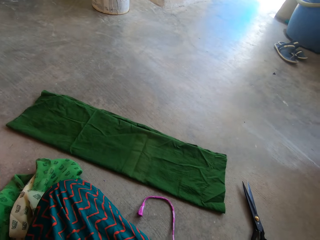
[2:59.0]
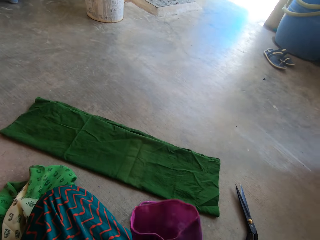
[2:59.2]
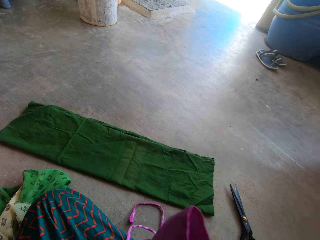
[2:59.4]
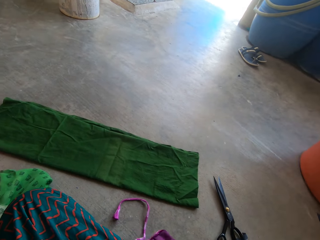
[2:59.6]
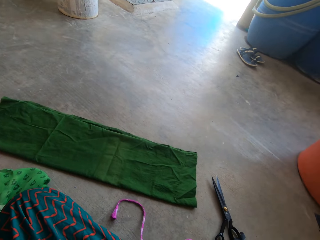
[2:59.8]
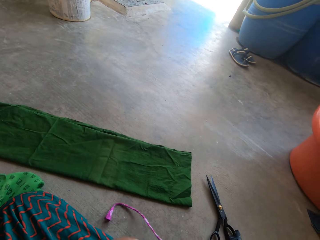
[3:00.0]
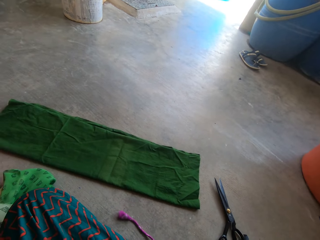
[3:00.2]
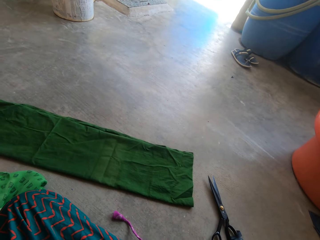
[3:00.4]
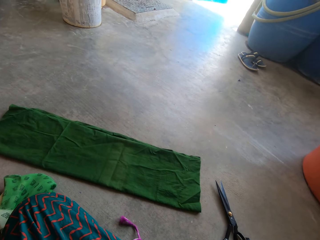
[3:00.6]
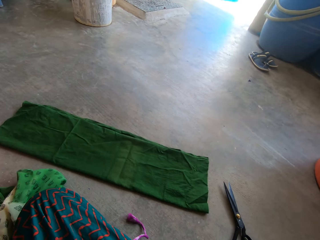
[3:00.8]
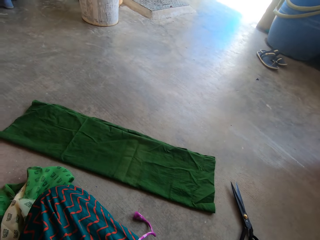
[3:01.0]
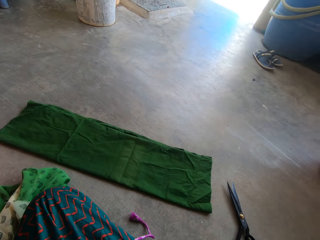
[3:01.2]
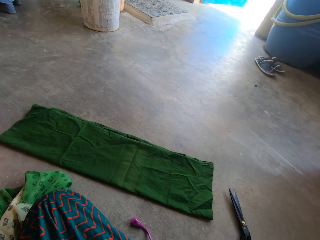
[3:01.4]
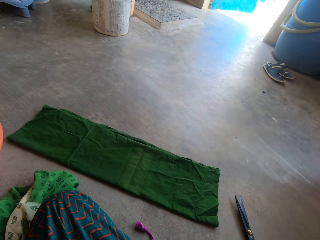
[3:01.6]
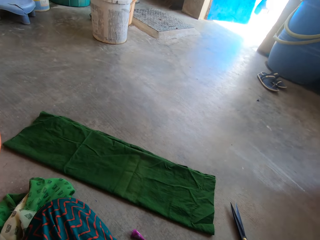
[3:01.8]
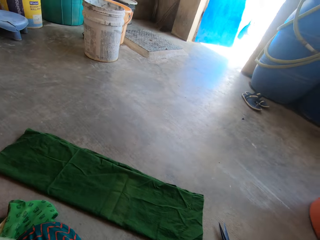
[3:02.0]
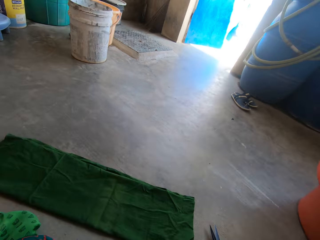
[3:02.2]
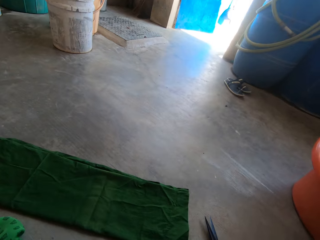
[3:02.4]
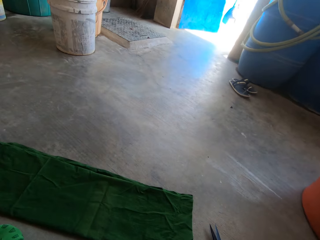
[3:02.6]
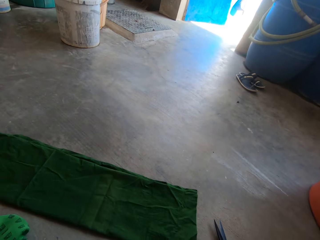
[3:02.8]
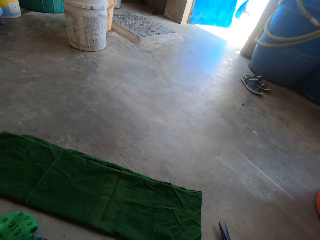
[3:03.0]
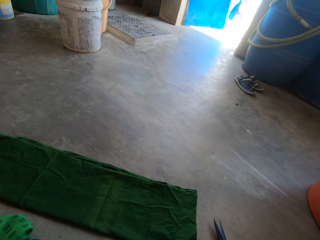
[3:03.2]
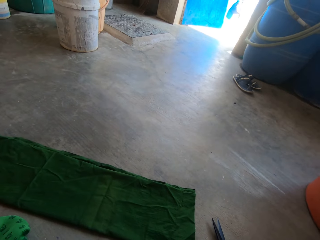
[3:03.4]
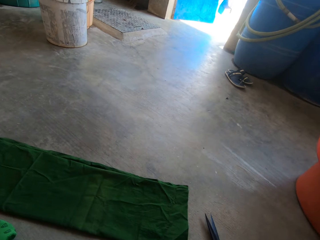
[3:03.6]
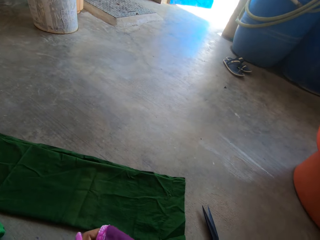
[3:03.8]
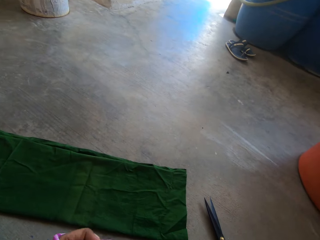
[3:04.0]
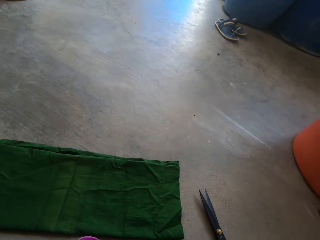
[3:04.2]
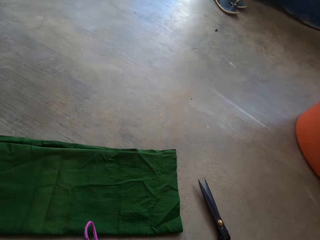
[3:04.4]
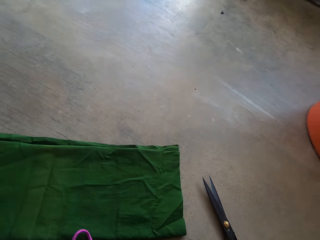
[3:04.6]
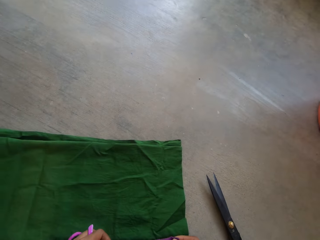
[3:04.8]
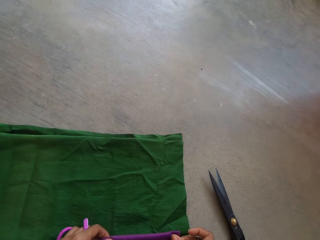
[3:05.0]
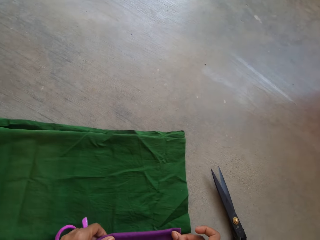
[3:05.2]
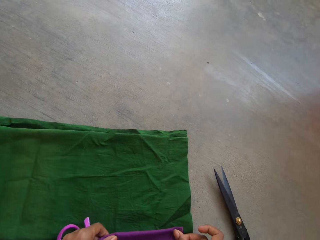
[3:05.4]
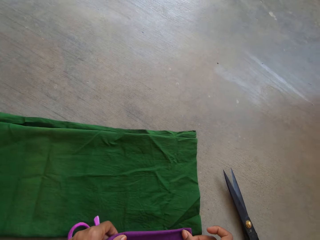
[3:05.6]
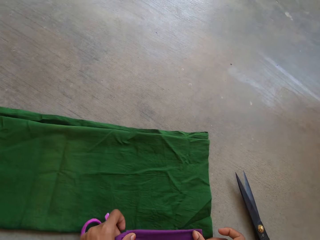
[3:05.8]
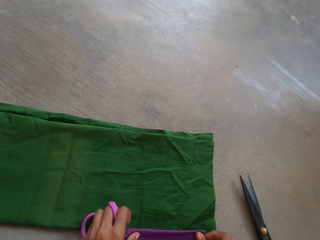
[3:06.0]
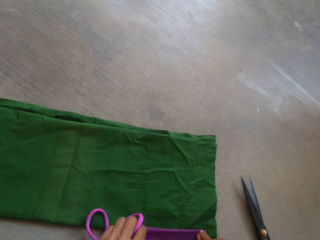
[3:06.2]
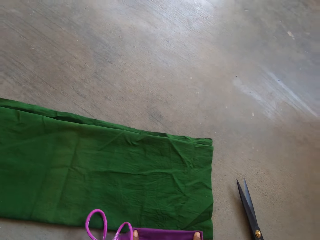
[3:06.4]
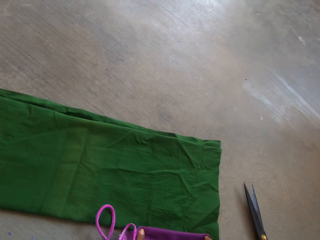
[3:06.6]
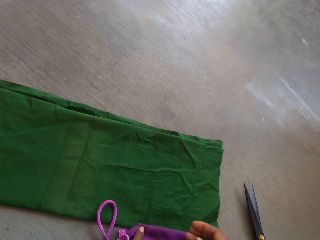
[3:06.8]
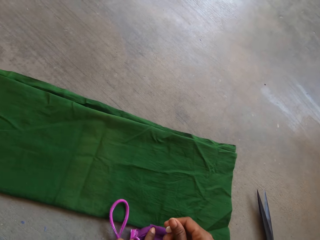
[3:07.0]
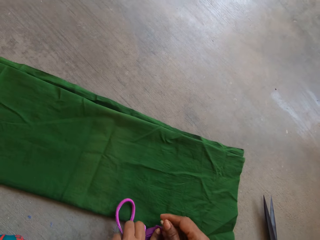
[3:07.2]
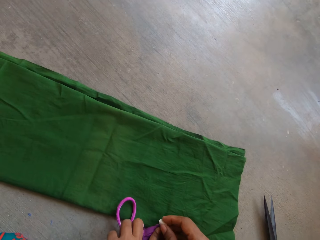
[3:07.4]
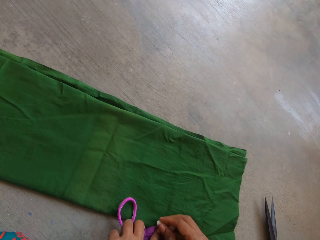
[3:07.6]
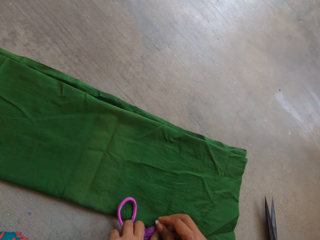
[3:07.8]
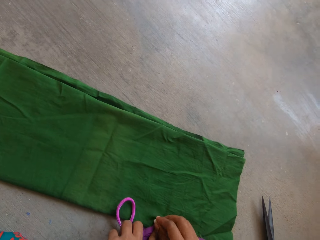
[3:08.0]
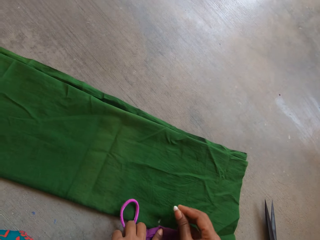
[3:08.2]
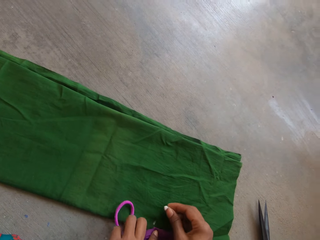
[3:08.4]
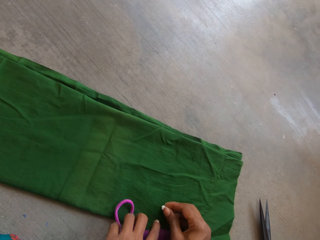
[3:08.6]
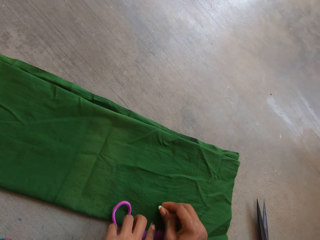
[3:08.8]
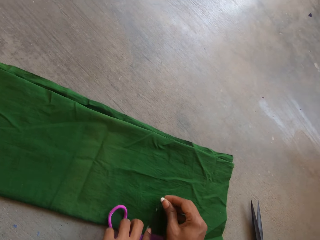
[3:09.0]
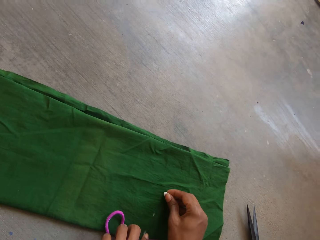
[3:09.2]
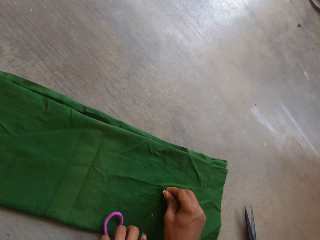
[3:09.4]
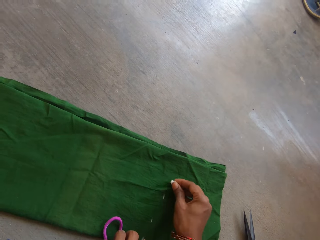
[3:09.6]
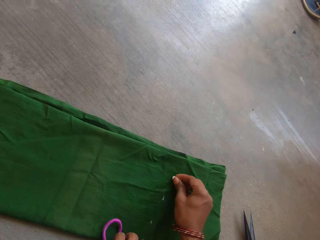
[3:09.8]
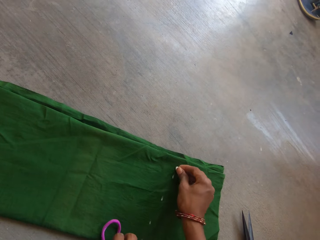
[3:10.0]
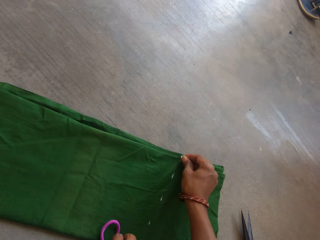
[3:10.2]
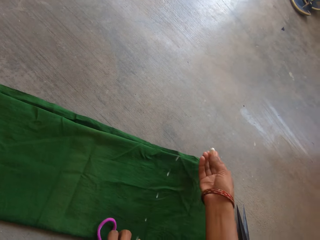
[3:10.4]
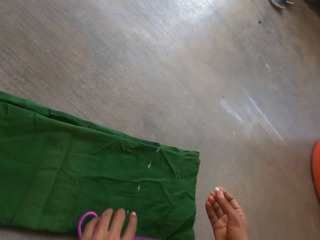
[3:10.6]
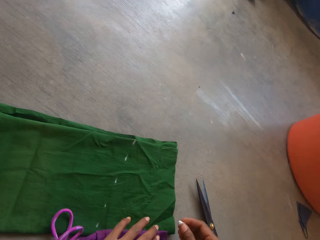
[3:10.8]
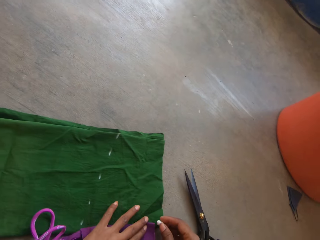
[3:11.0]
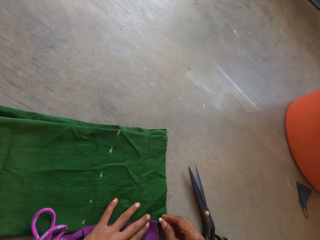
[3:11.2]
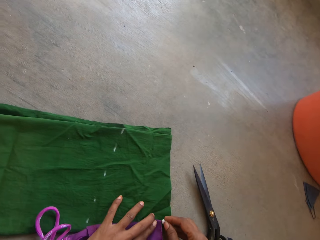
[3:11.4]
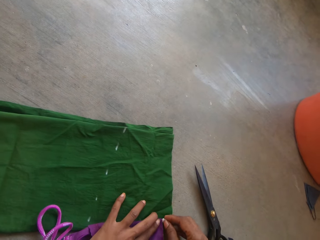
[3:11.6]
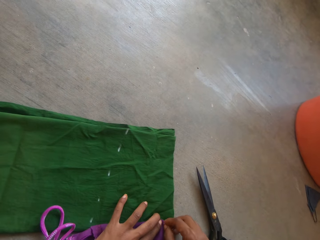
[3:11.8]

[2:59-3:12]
The camera wearer places a smaller piece of cloth on the cloth with the left hand. They mark the cloth. They measure the cloth with the chalk and the small piece of cloth with both hands.

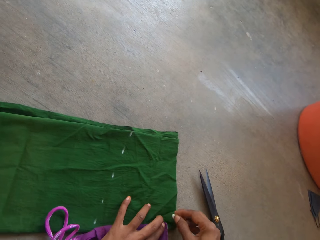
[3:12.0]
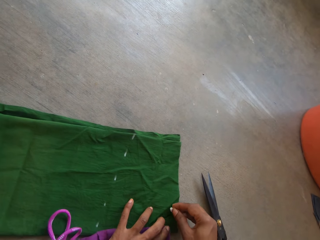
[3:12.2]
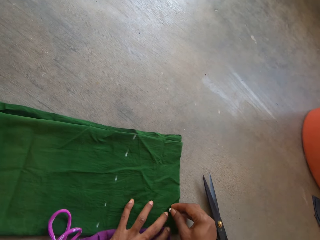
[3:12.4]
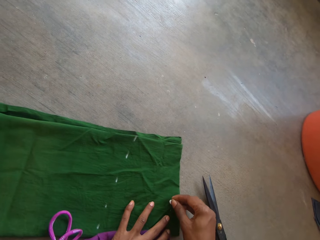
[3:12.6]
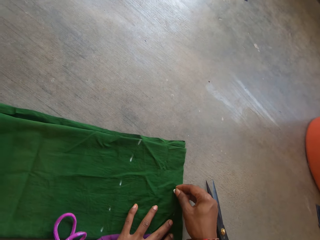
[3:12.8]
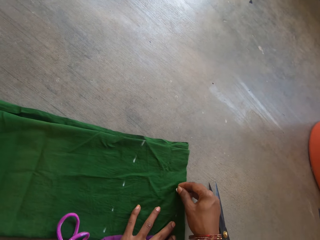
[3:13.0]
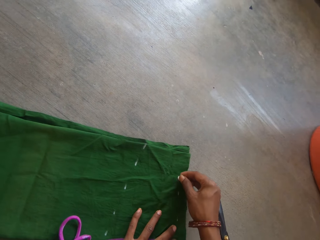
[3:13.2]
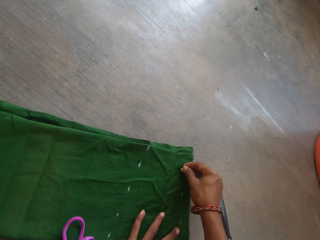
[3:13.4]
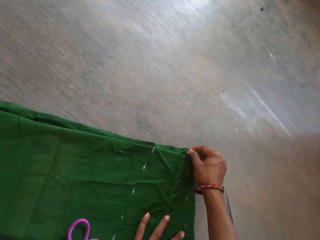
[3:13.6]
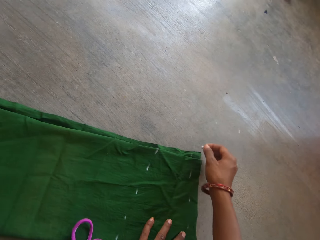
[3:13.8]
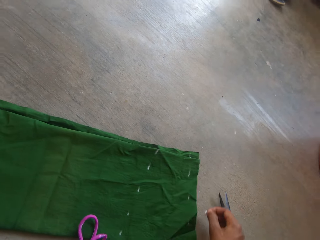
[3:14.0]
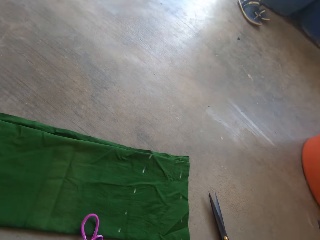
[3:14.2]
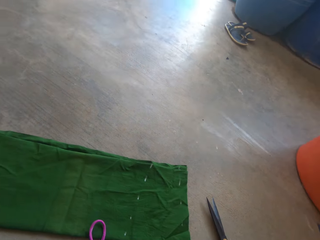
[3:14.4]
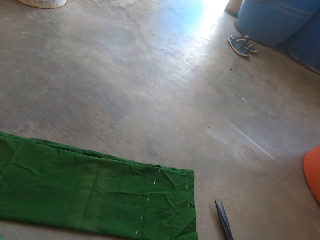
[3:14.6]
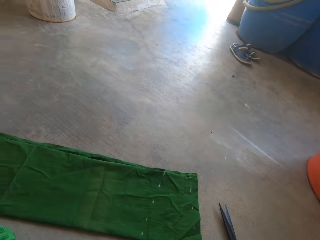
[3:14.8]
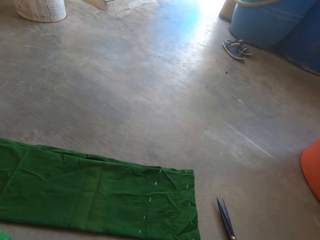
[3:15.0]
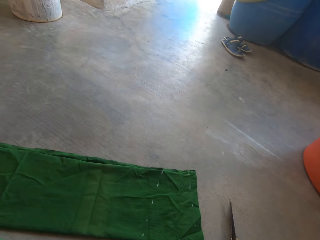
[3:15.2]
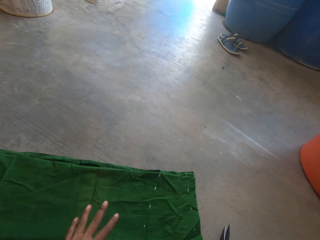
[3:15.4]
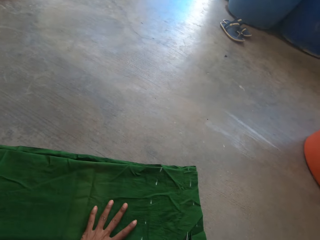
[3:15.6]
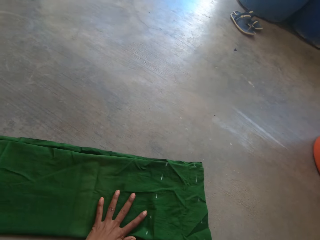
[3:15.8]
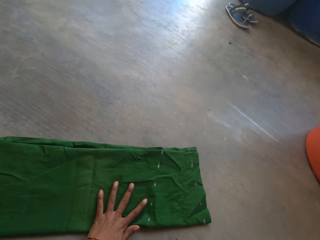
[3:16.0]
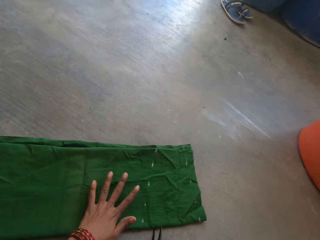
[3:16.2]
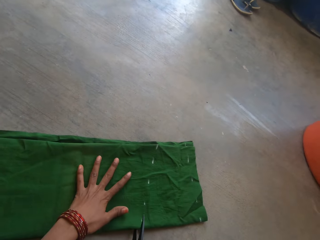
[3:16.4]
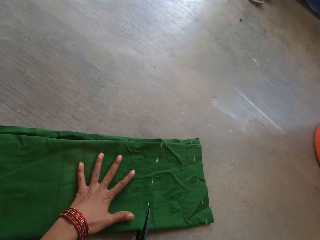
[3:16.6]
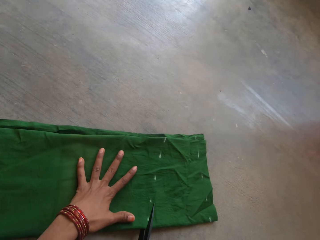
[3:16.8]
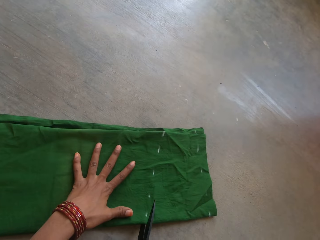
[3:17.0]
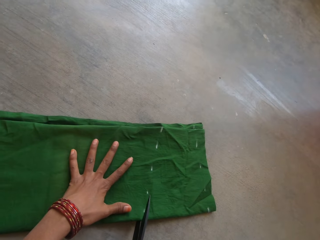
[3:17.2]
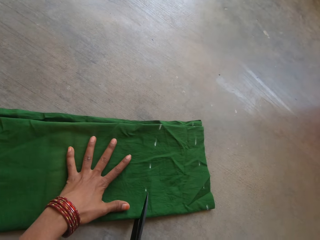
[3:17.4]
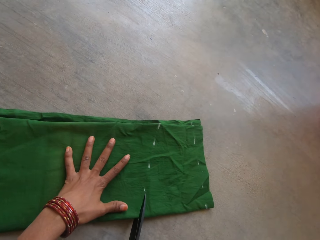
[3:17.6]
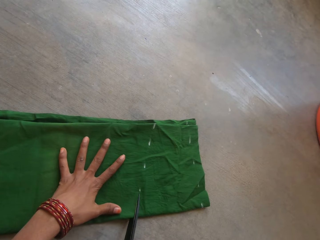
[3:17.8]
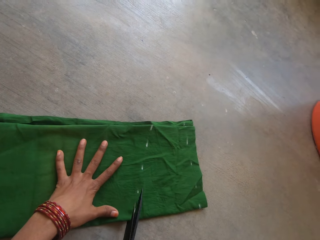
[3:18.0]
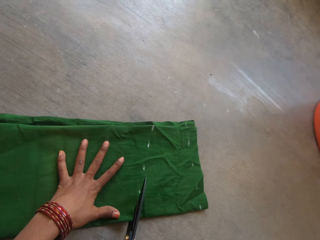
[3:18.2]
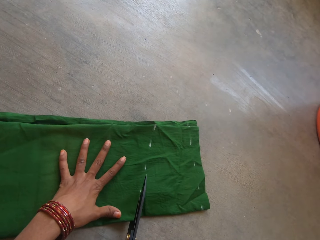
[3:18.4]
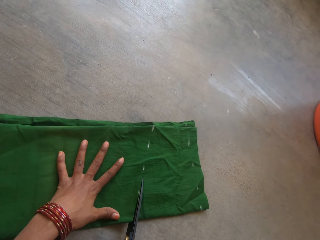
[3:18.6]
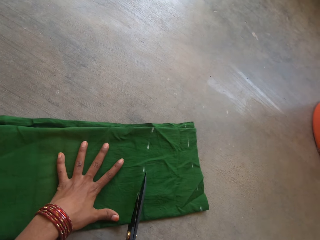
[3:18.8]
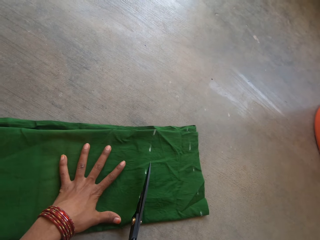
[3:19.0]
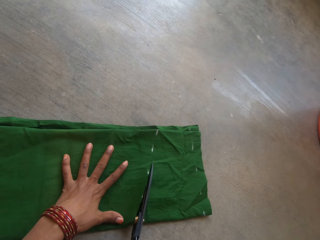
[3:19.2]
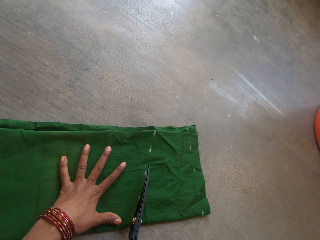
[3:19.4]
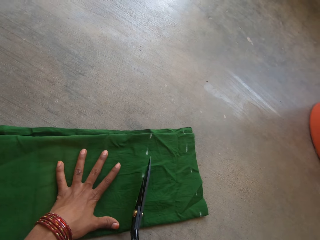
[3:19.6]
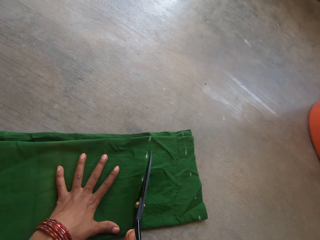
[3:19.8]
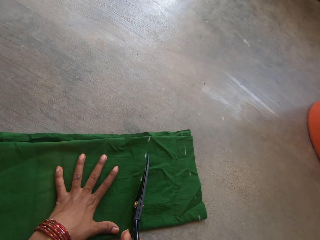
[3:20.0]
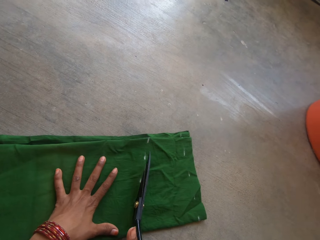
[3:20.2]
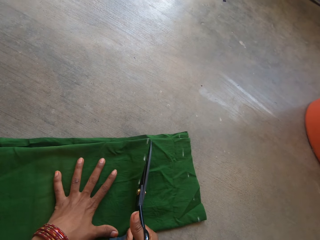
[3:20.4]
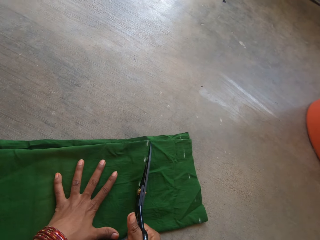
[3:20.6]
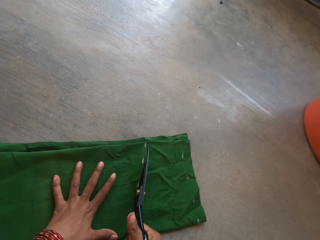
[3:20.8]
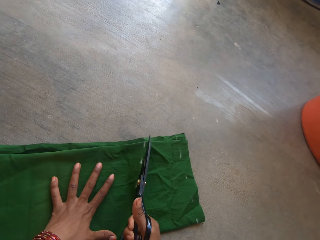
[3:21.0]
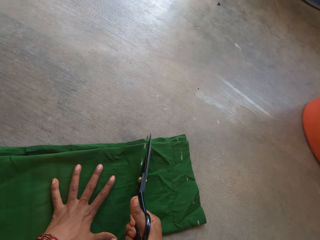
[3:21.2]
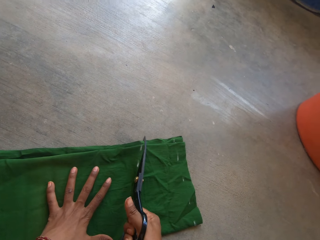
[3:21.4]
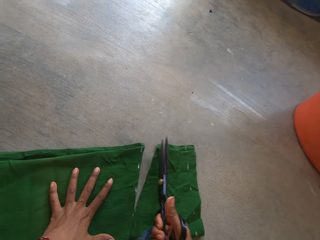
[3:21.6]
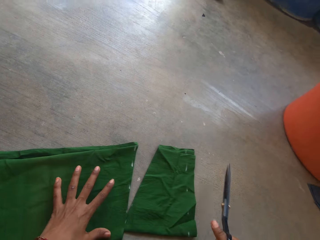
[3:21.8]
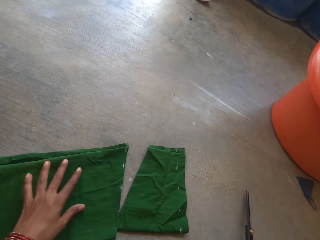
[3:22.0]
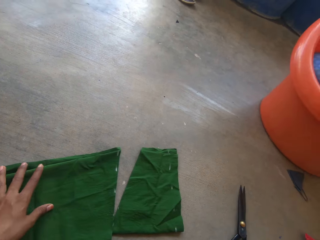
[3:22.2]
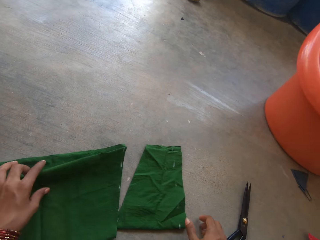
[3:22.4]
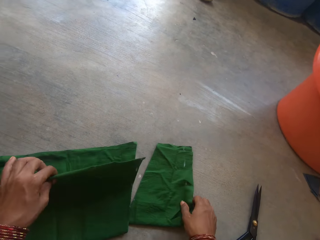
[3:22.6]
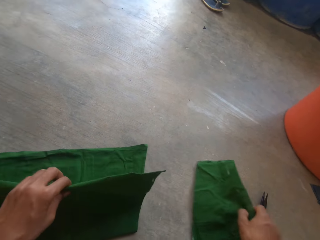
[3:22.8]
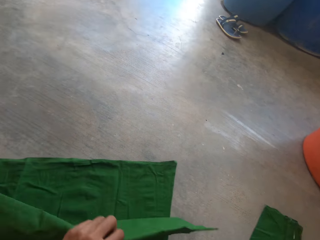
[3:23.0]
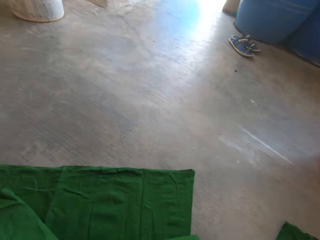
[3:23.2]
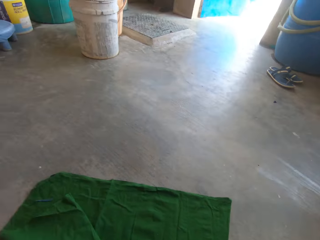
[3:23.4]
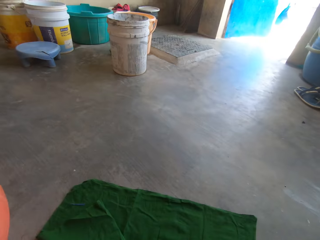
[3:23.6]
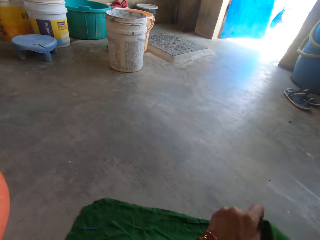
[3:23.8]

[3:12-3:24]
The camera wearer picks up a scissors on the floor with the right hand. They move the cloth. They cut the cloth with the scissors with both hands. They drop the scissors aside on the floor with the right hand. They move the cloth and lift the cloth.
